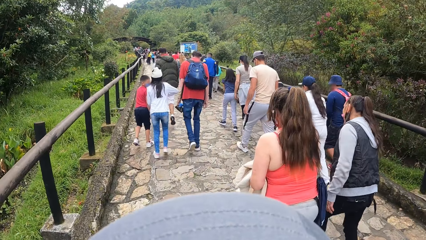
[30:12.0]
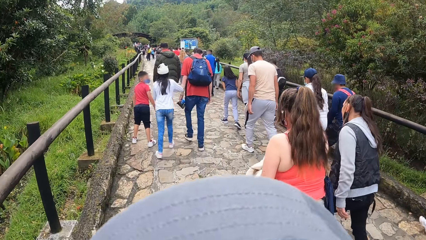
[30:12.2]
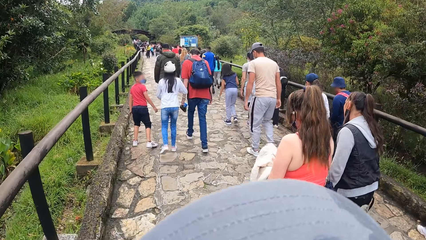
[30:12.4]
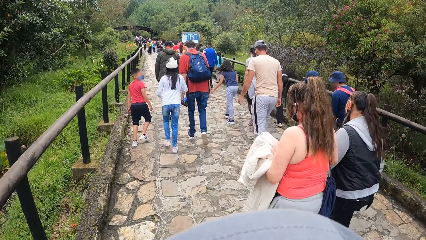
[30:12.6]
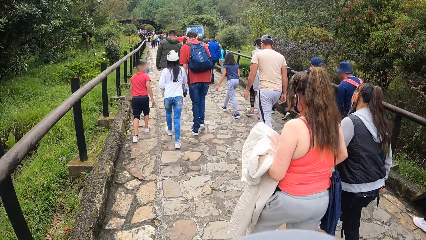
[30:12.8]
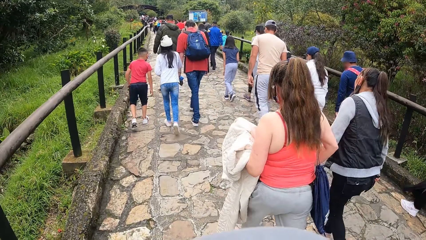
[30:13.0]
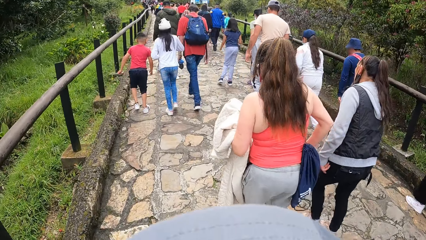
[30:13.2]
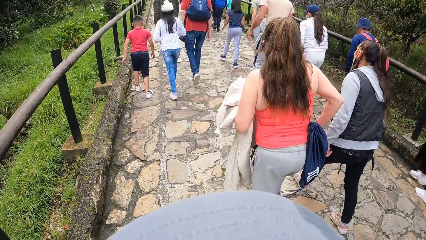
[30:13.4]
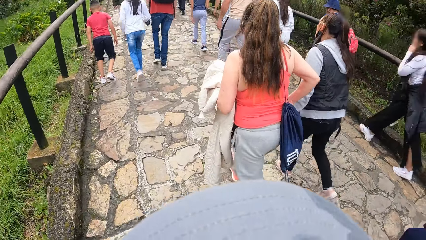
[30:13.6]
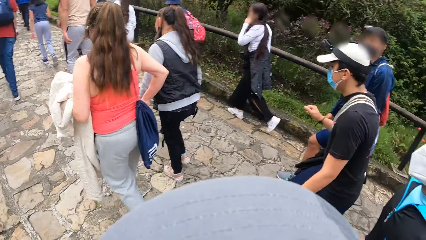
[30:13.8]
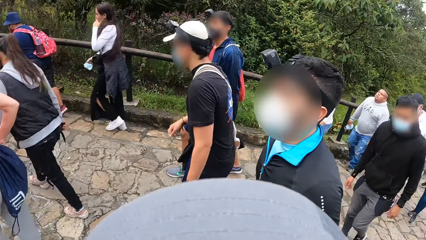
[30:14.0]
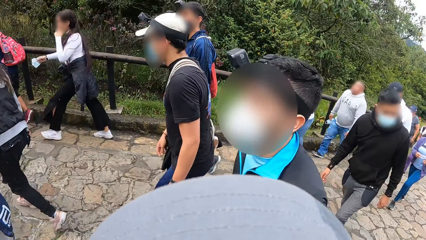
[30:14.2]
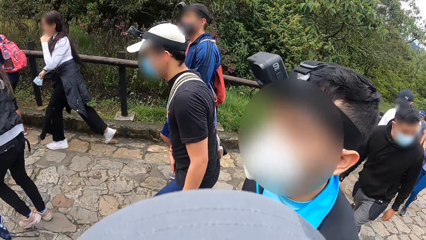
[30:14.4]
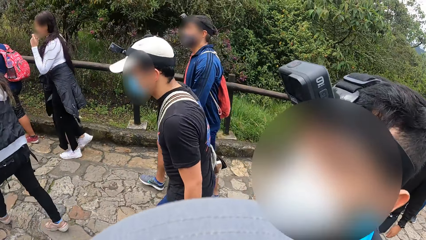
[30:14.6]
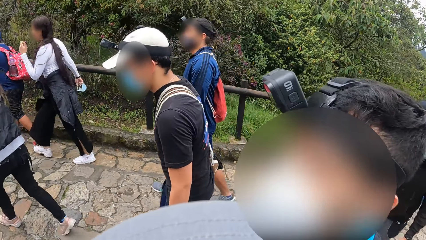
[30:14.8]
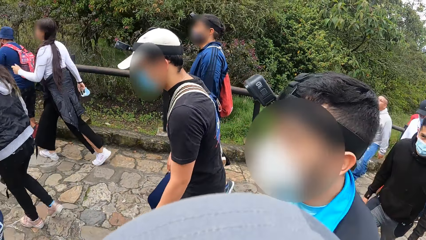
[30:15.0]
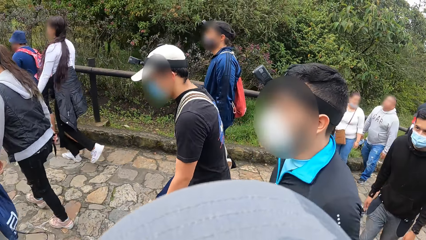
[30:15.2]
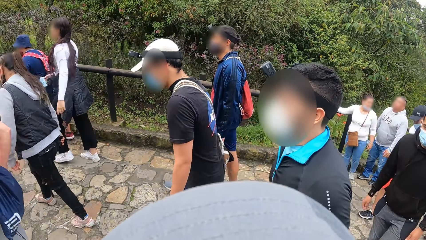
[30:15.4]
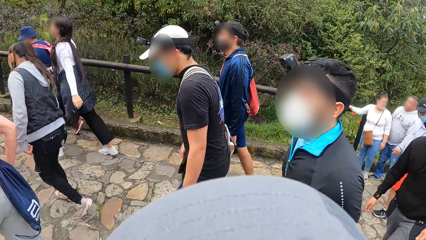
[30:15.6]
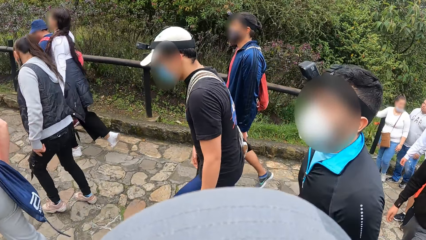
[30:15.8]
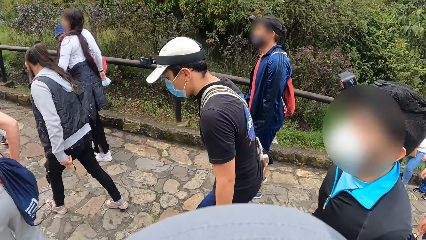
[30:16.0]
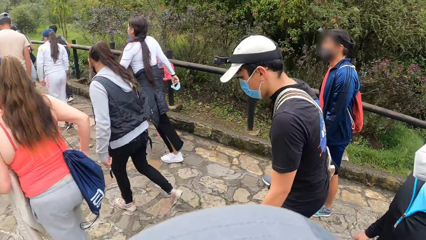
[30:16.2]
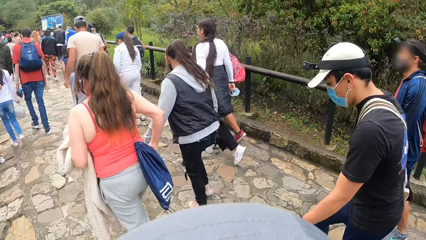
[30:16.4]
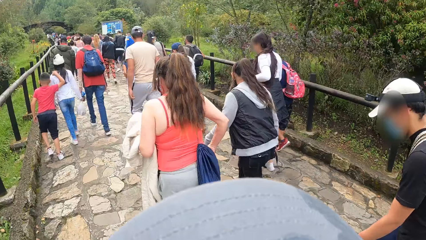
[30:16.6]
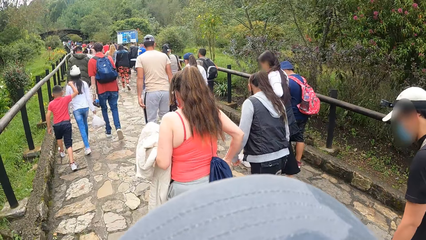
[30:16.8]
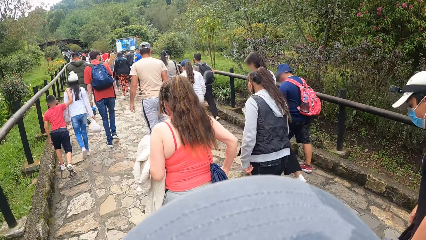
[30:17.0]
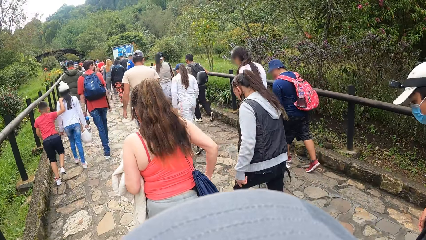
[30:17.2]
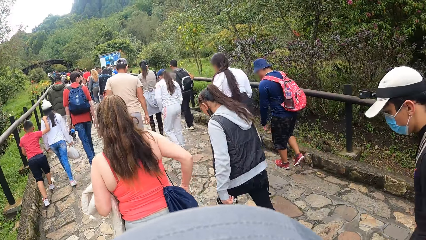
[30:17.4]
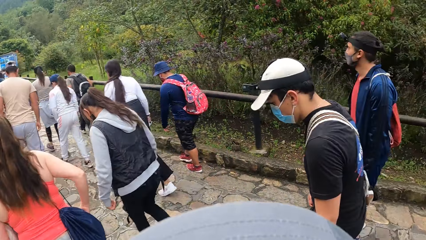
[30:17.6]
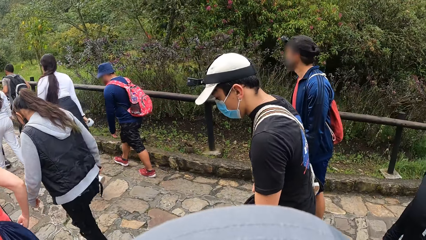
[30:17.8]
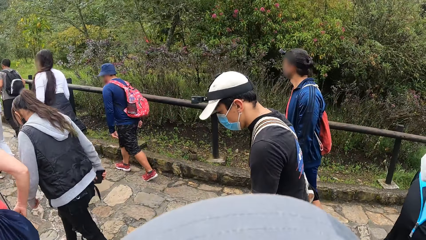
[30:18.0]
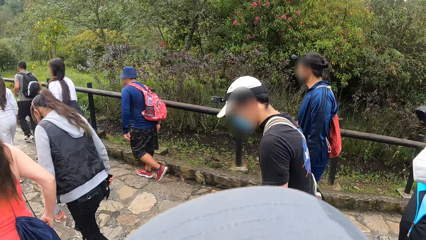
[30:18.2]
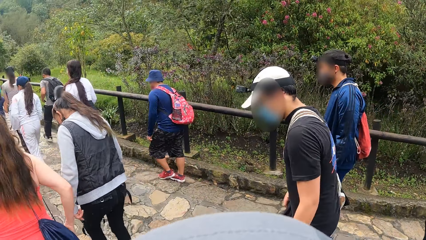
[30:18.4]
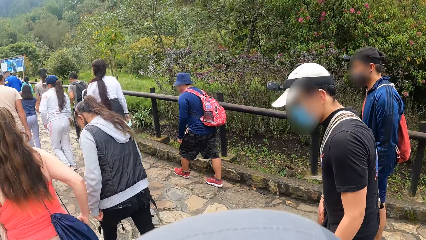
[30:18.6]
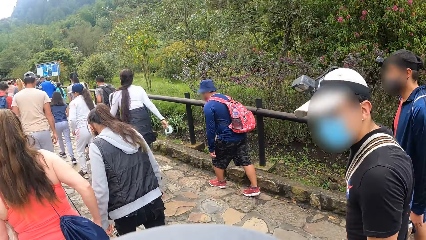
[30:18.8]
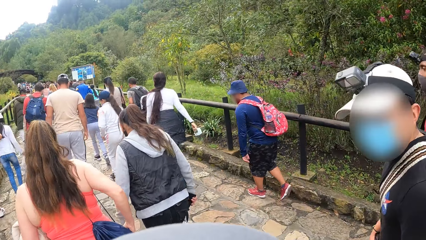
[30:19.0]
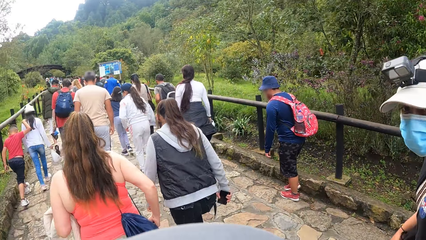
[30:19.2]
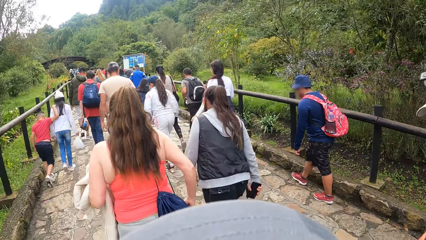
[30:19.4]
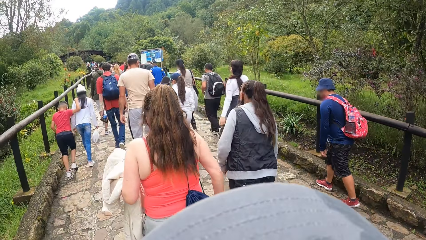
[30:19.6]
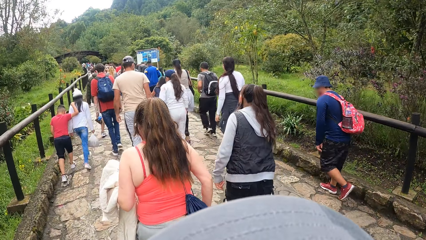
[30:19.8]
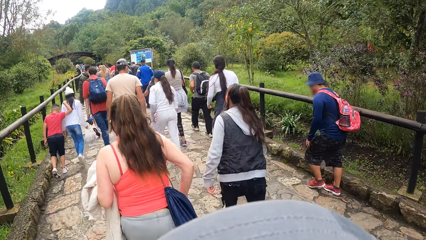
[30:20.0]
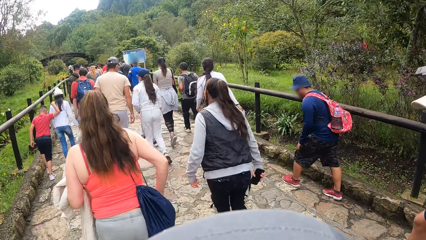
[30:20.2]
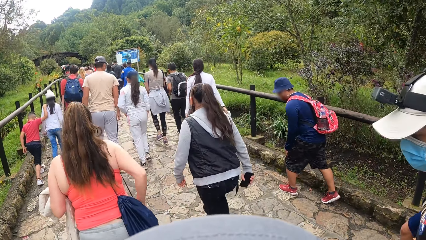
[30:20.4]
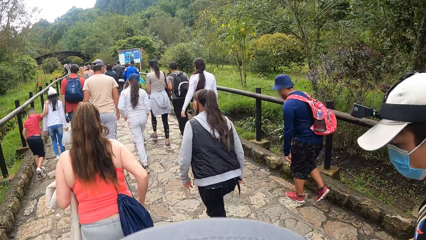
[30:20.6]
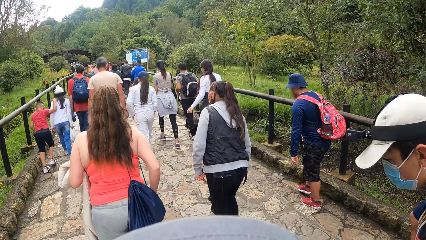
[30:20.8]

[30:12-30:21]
The camera wearer turns around the walkway. They walk along the walkway.

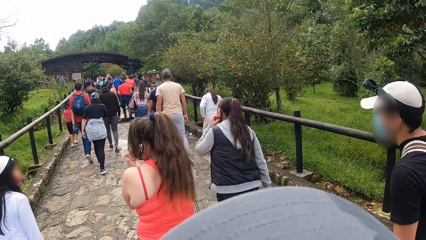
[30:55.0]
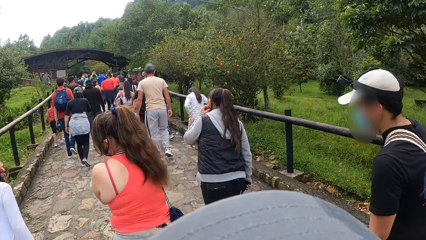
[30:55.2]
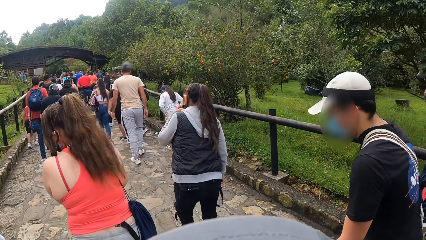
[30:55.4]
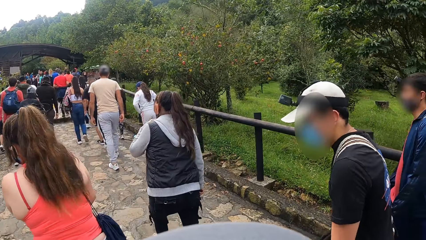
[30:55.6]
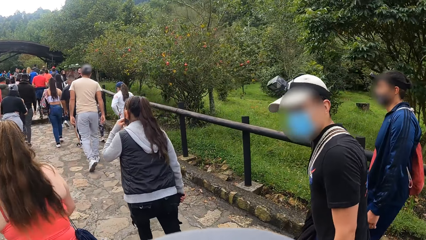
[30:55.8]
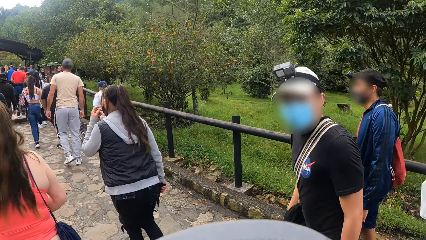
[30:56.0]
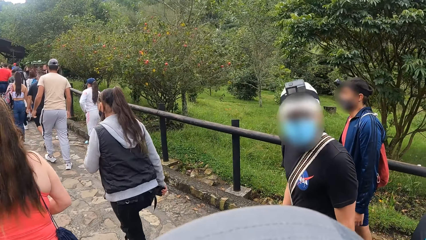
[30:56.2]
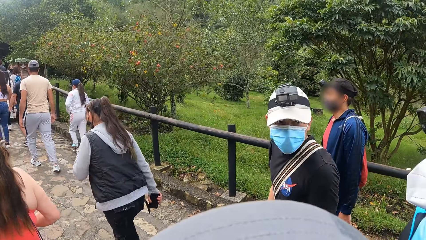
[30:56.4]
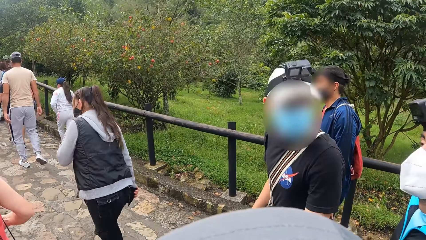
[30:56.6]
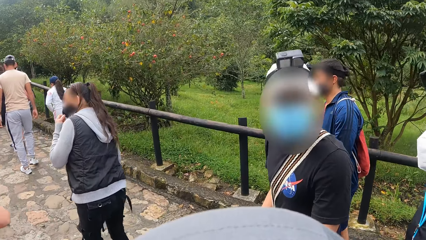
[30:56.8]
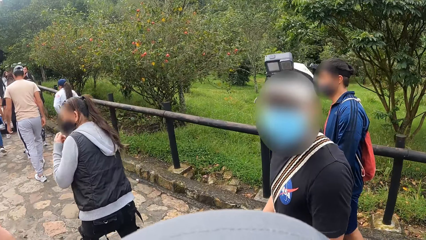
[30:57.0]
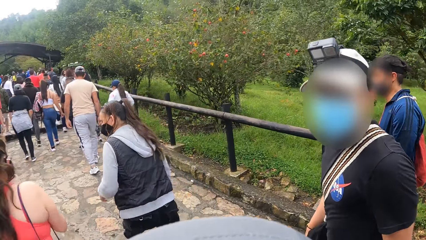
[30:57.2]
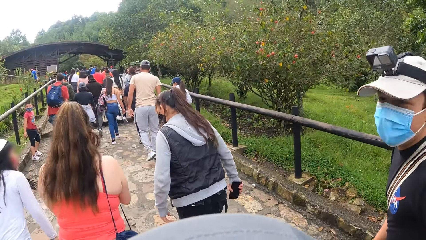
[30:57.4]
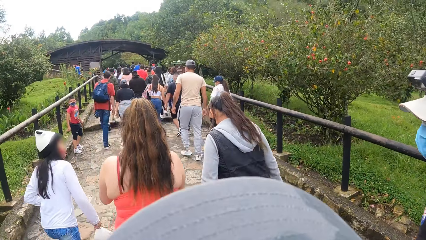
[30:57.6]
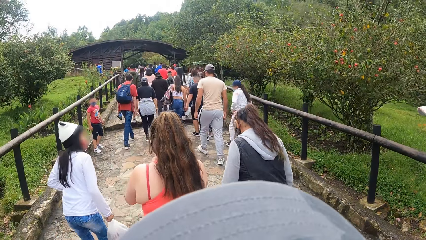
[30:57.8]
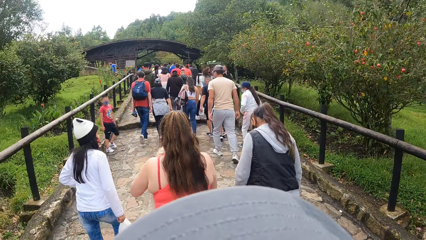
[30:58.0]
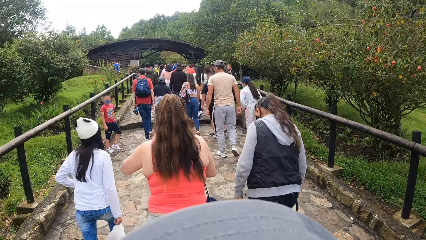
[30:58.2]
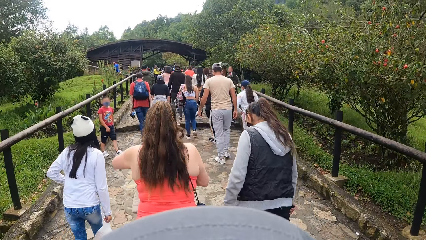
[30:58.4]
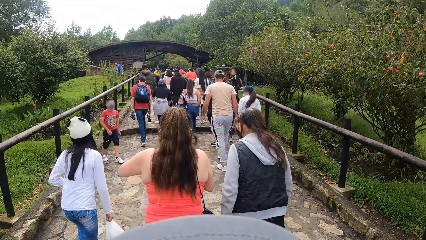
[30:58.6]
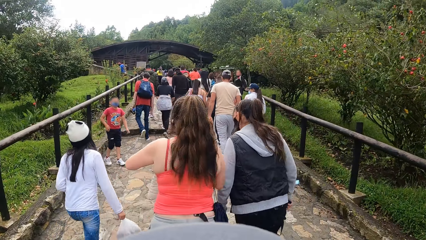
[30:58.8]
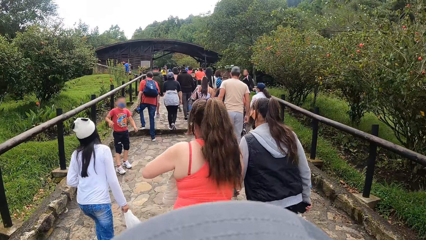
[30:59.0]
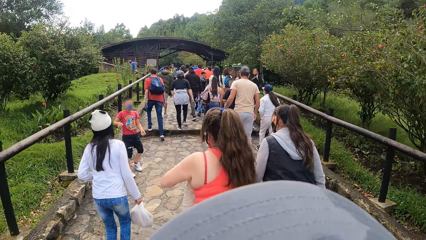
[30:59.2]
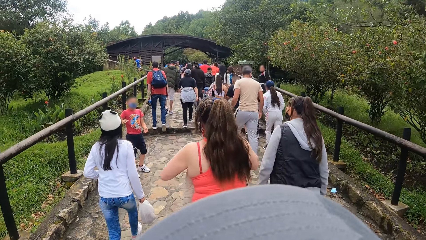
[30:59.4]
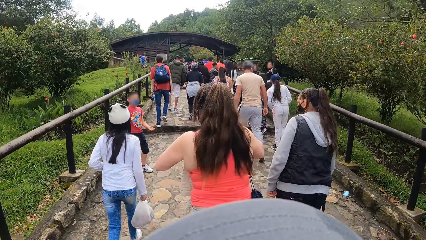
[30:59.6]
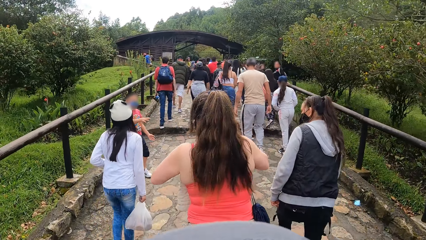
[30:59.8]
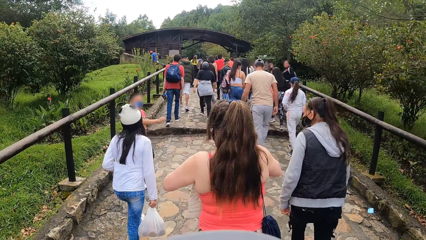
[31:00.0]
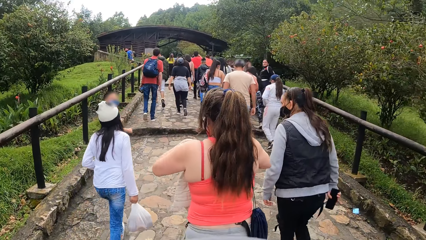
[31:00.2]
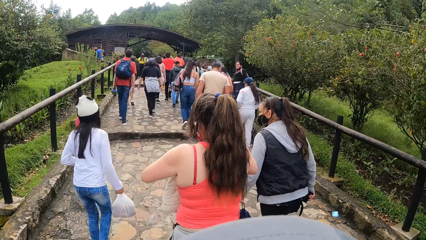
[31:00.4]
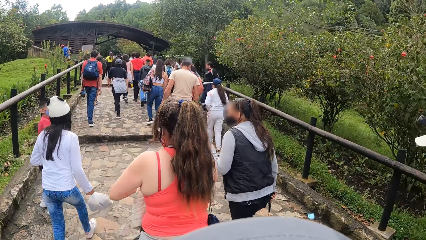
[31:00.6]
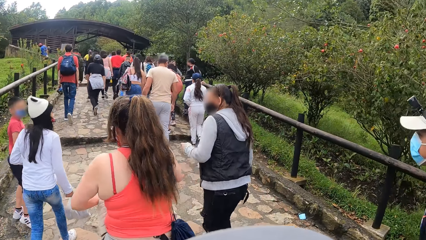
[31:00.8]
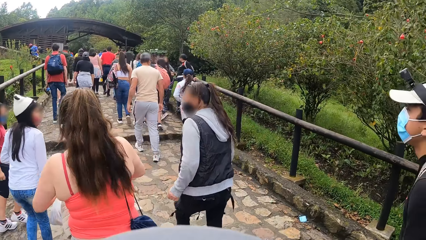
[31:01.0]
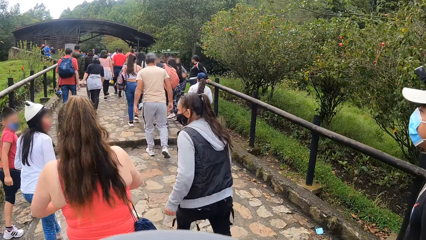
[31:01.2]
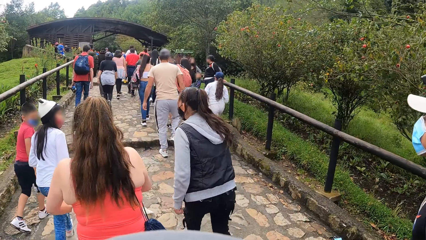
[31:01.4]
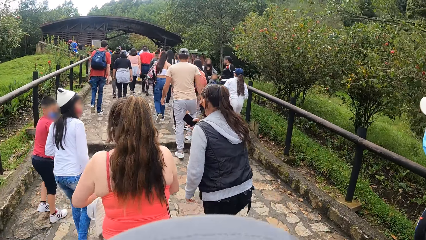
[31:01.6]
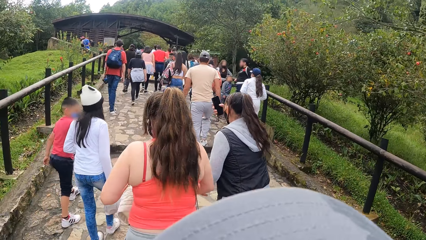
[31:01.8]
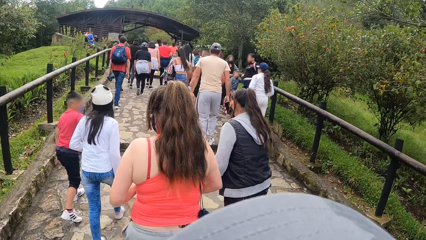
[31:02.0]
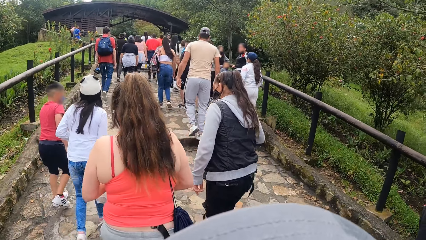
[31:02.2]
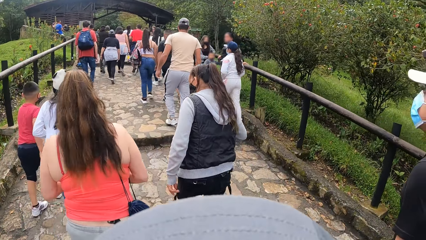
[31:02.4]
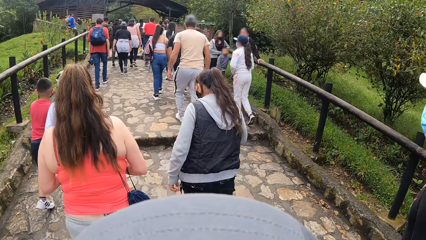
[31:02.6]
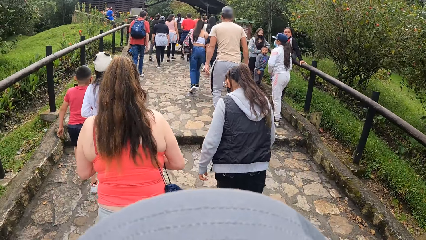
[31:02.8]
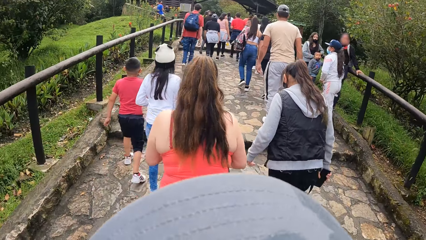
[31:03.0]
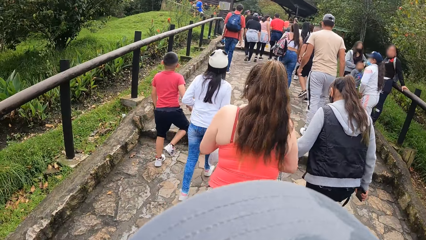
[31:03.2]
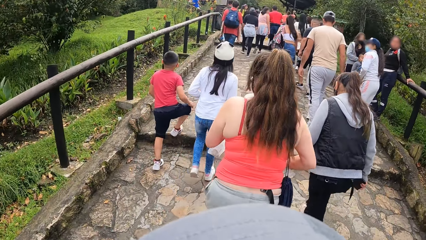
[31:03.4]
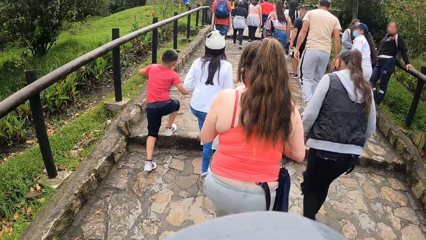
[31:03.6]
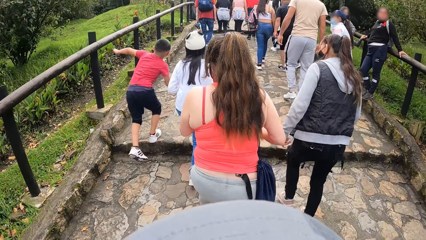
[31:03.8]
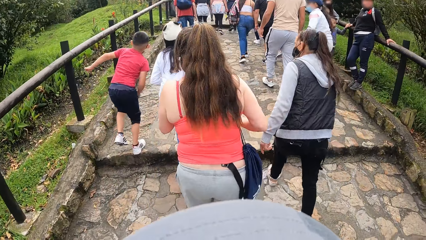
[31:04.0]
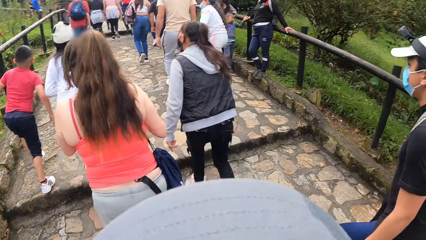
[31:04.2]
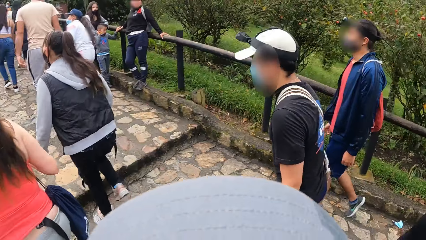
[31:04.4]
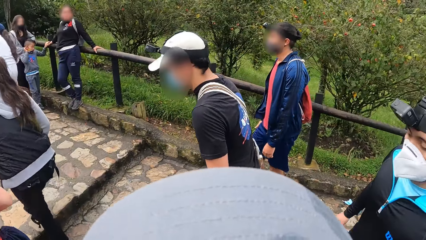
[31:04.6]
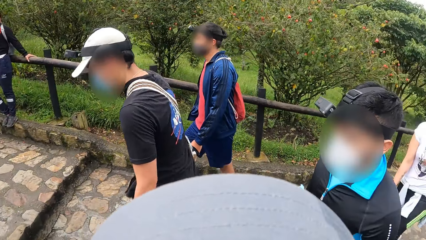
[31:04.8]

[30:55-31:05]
The camera wearer looks at a man. They walk along the walkway.
